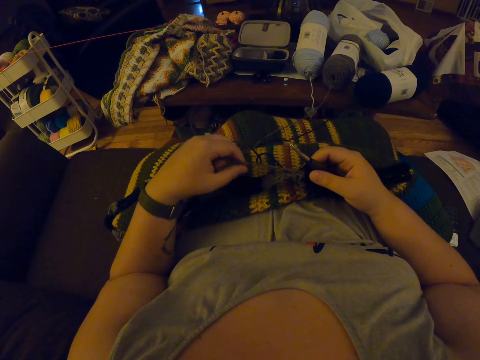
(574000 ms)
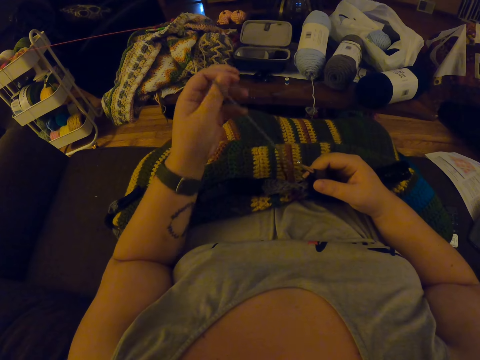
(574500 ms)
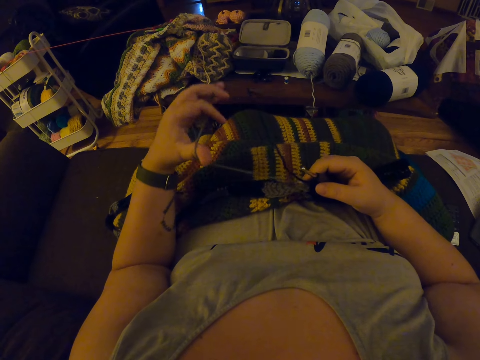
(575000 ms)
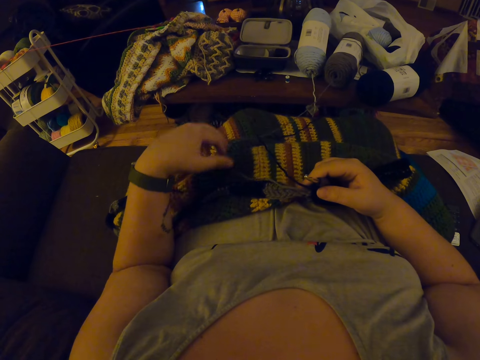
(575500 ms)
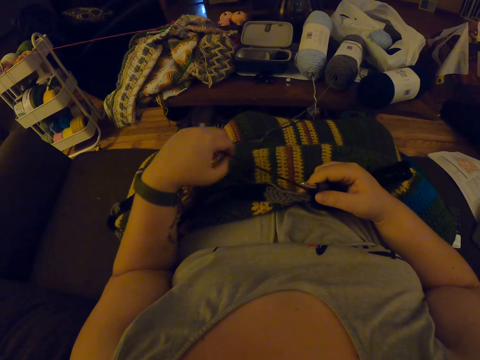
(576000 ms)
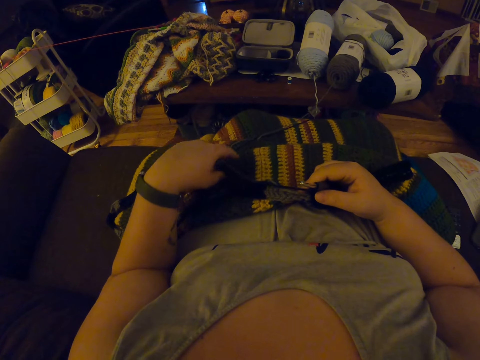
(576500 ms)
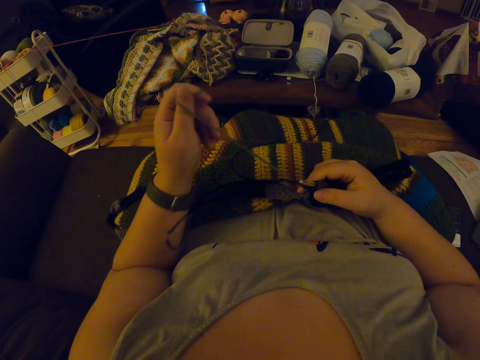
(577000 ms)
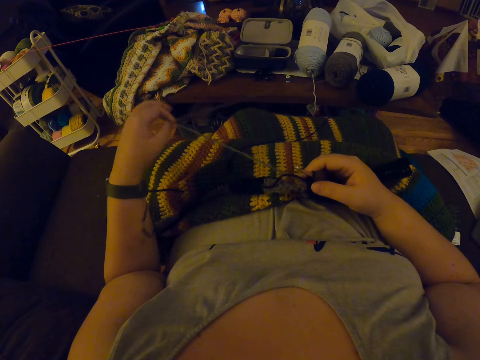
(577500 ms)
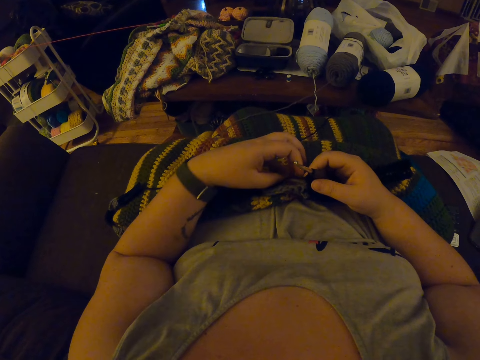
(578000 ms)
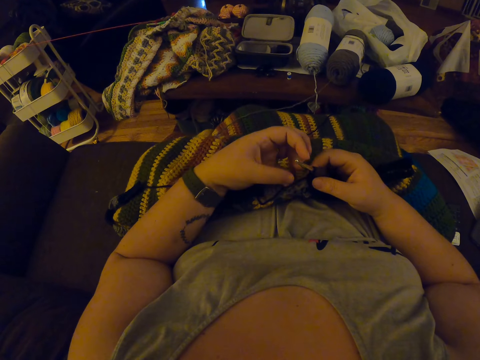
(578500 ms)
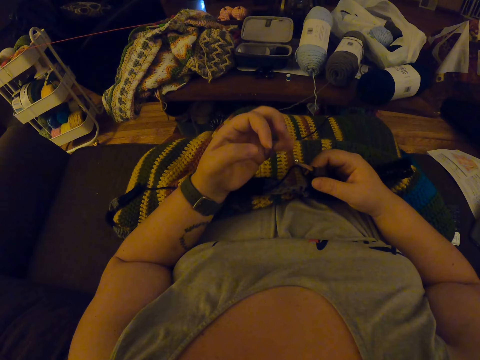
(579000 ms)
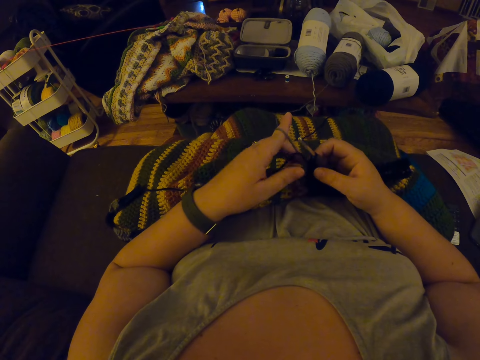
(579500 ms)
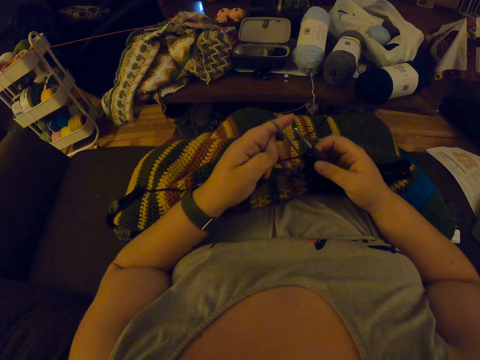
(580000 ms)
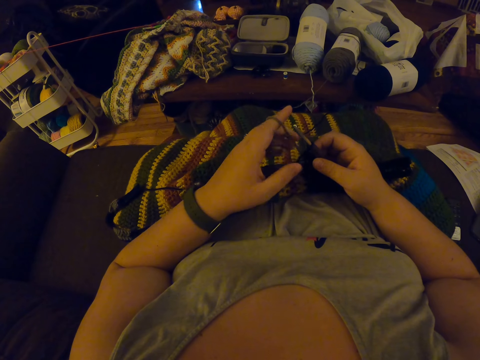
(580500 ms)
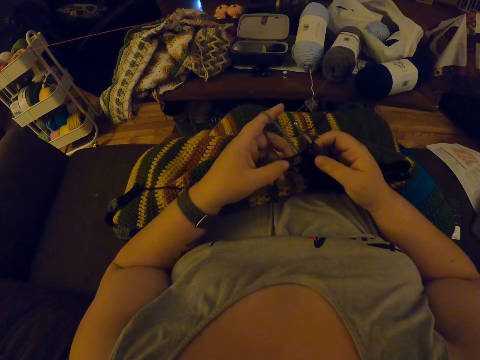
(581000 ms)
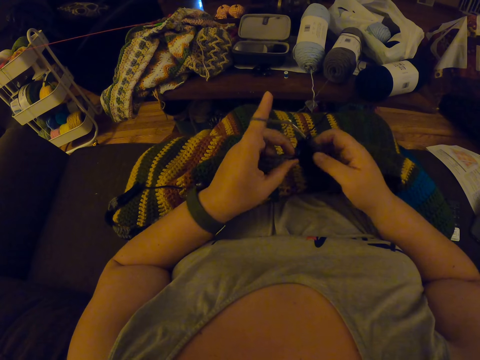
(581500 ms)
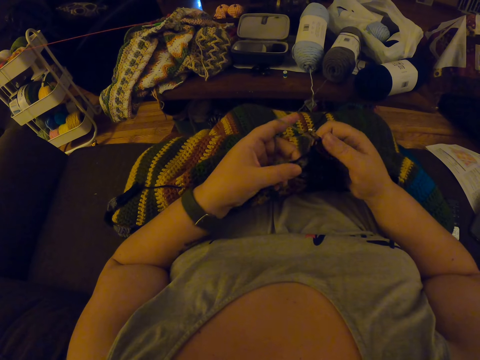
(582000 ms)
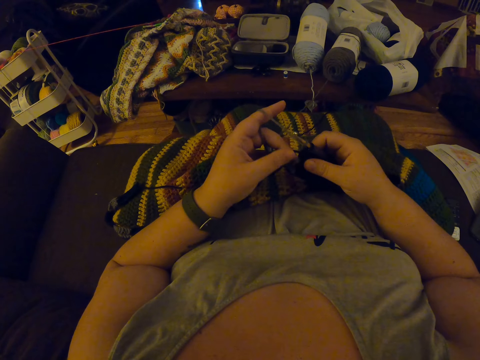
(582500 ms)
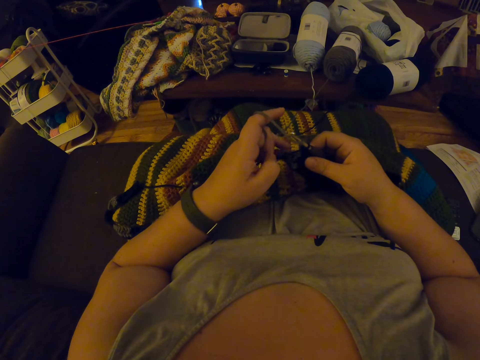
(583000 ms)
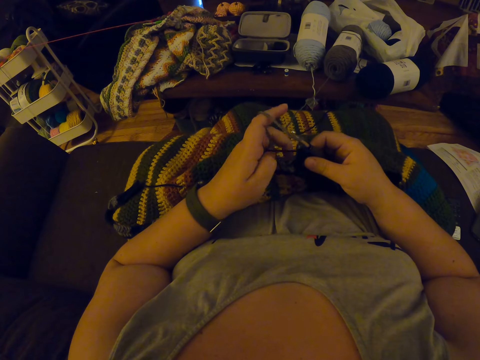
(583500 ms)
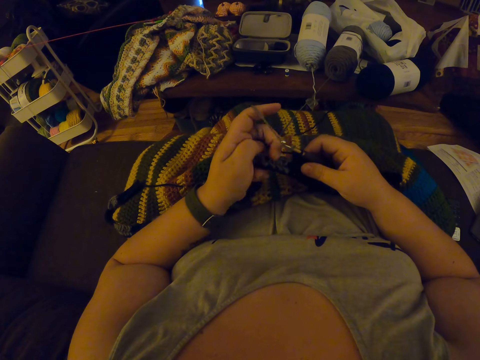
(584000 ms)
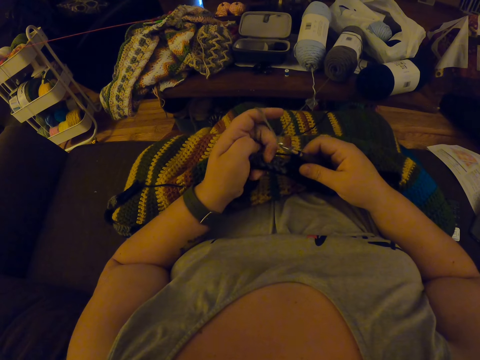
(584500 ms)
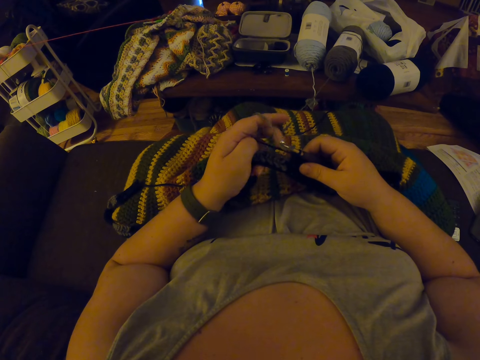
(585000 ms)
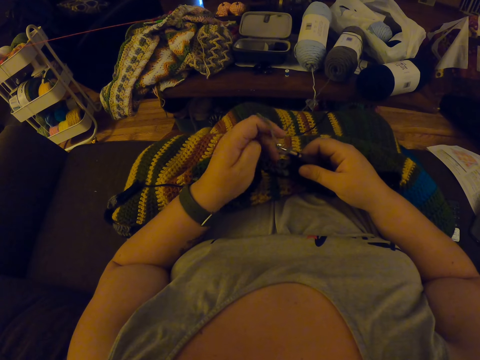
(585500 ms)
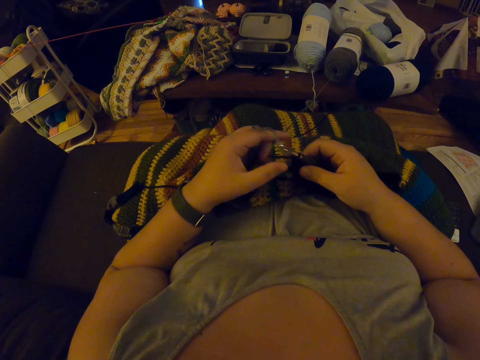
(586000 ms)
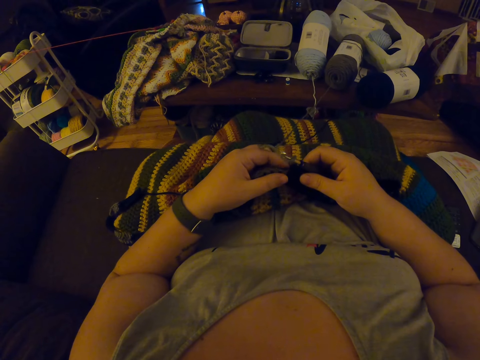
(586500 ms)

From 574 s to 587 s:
The camera wearer loops the yarn round her left fingers. She adjusts the yarn and the piece of garment with her left hand. She rolls the crochet around the thread. She aligns the thread.

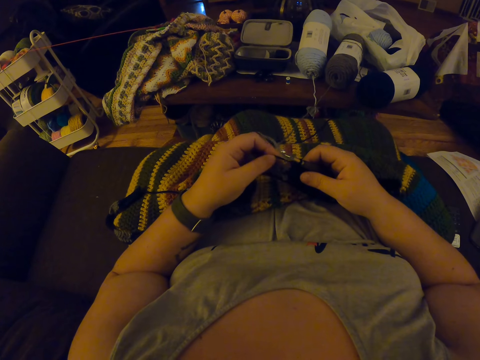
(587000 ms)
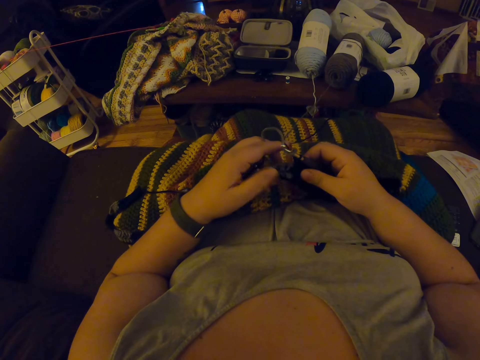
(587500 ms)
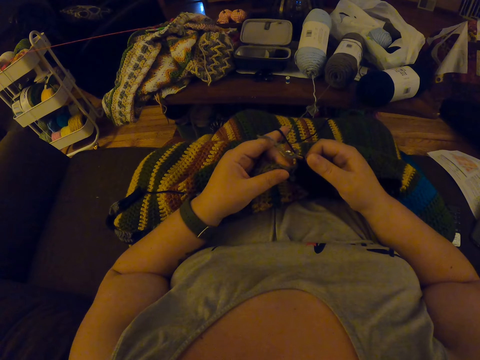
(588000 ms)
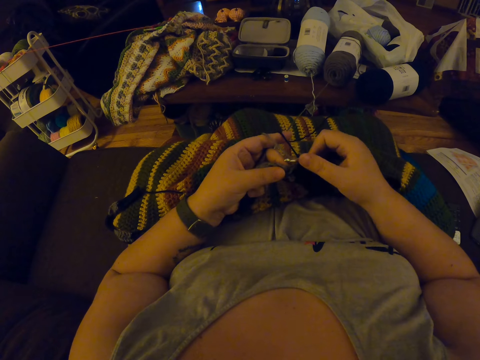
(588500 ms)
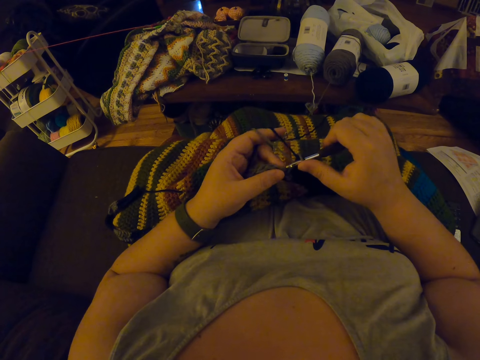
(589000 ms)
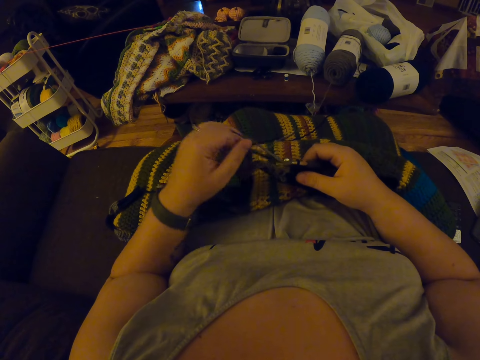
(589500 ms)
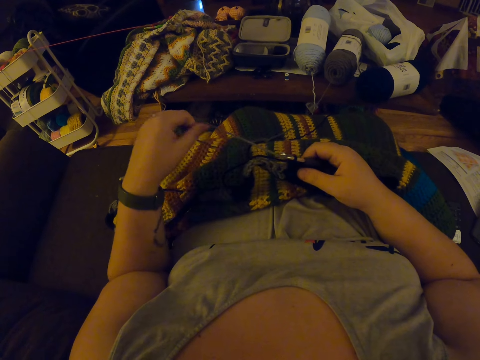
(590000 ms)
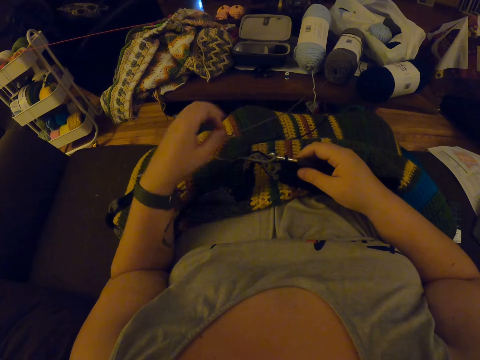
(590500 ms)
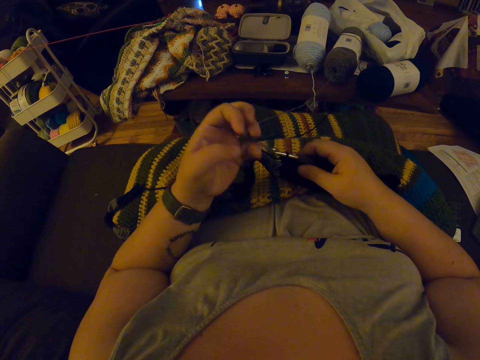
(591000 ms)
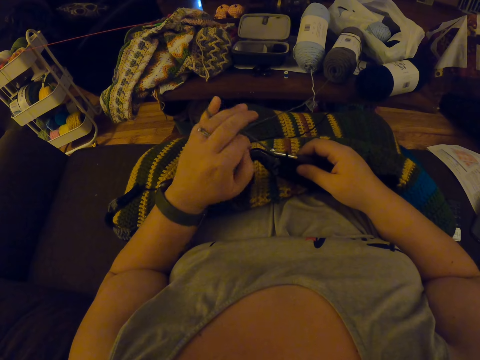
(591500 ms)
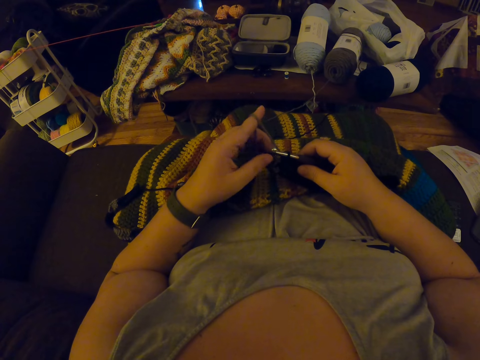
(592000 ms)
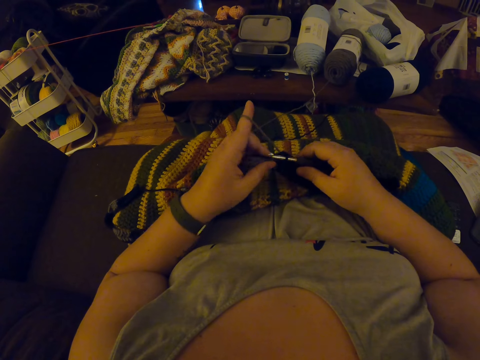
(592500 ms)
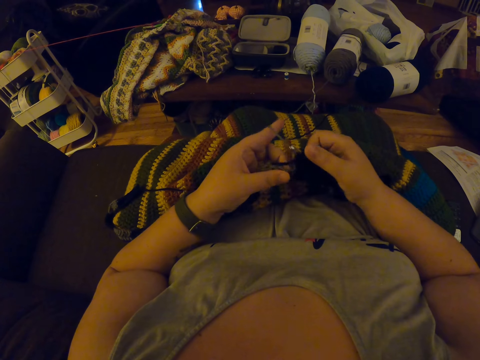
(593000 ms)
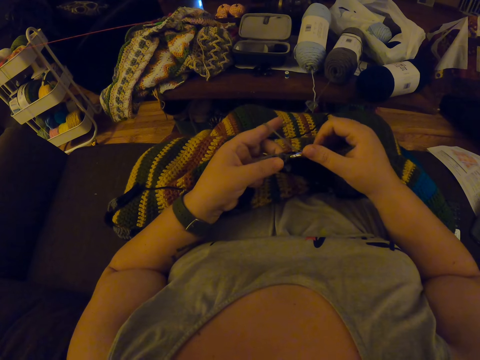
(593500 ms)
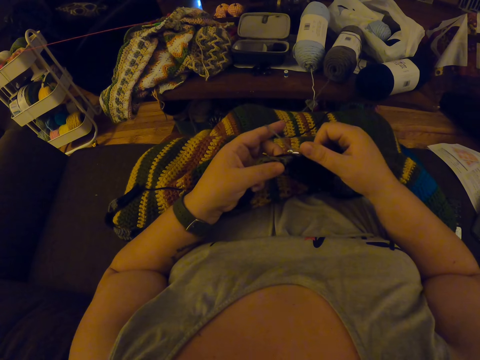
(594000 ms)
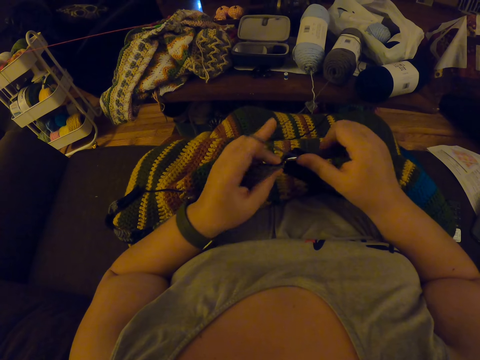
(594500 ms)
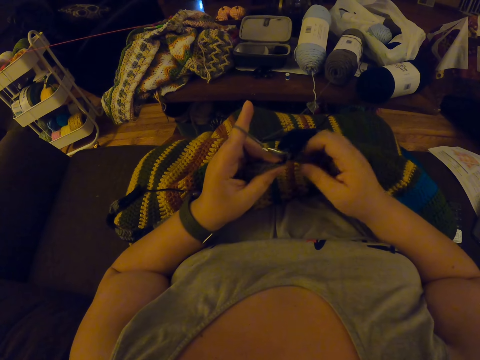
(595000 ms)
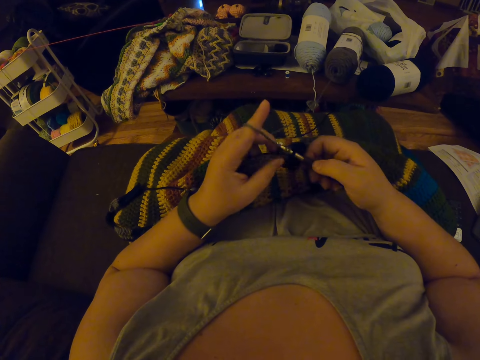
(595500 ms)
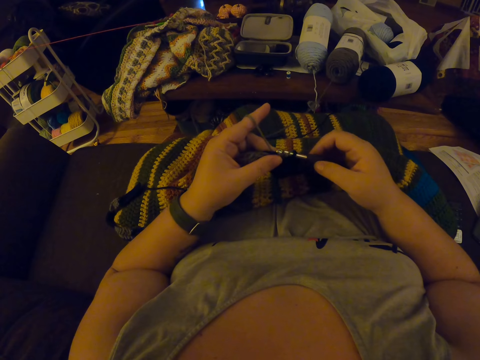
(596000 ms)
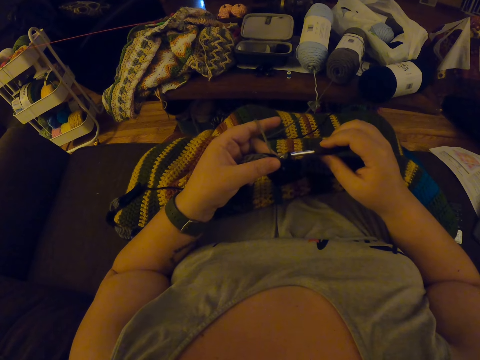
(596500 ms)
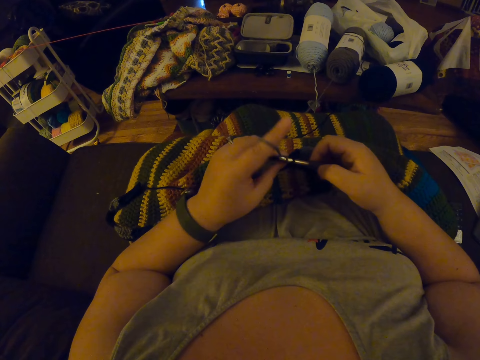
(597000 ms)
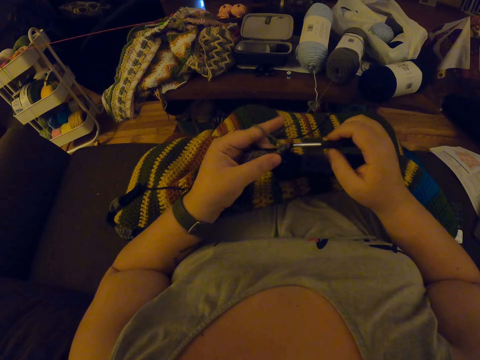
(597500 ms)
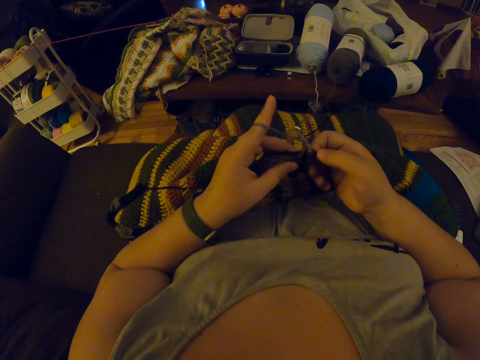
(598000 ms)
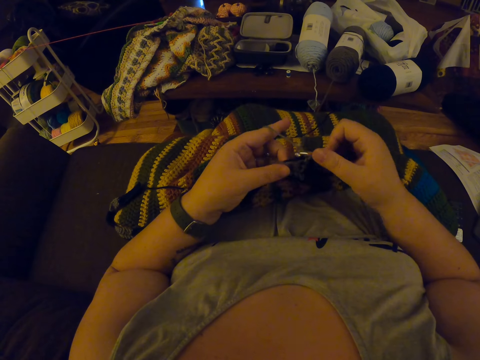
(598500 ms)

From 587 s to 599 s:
The camera wearer aligns the crochet to the thread. She removes the yarn from her left hand. She loops the yarn round her left fingers. She sews the fabric. She crochets the piece of garment with the crochet hook.

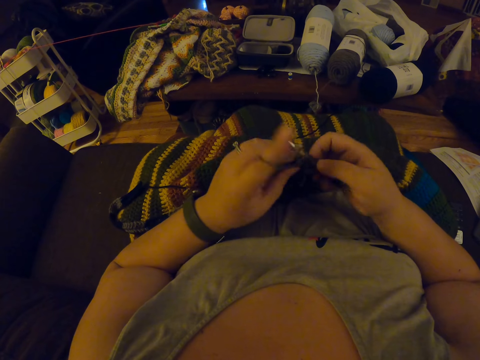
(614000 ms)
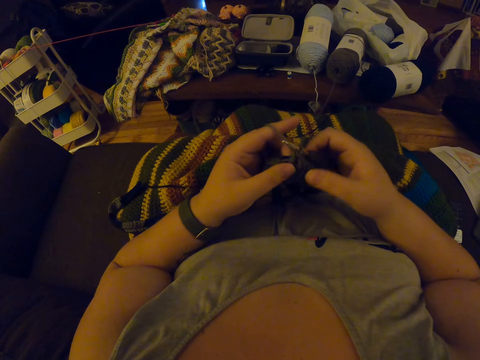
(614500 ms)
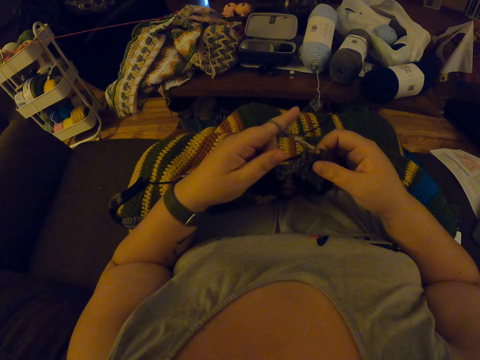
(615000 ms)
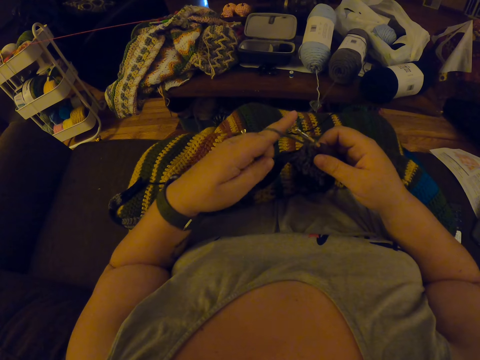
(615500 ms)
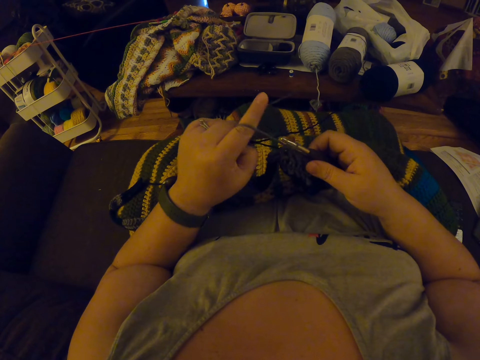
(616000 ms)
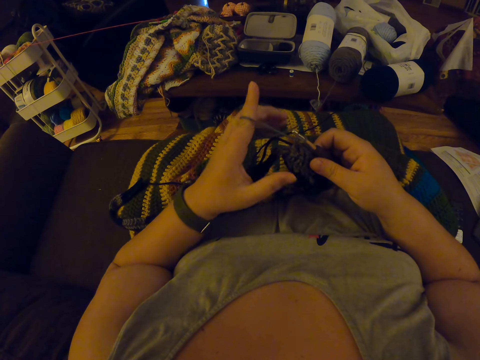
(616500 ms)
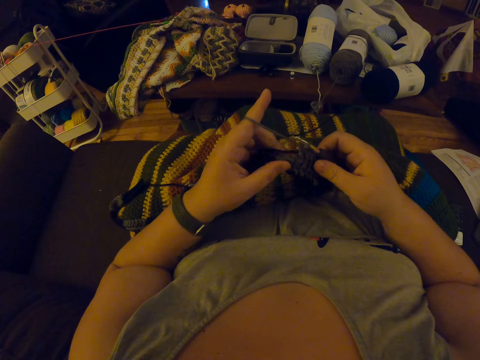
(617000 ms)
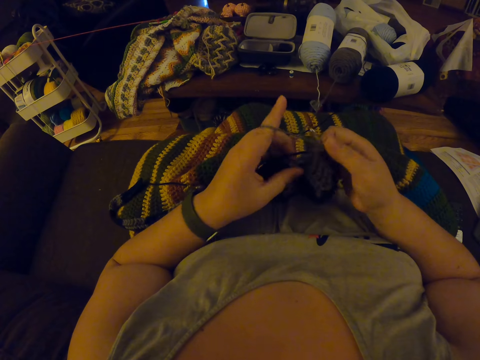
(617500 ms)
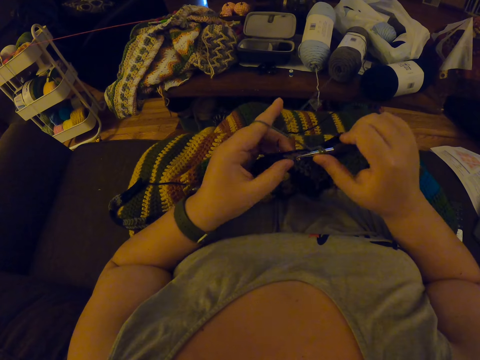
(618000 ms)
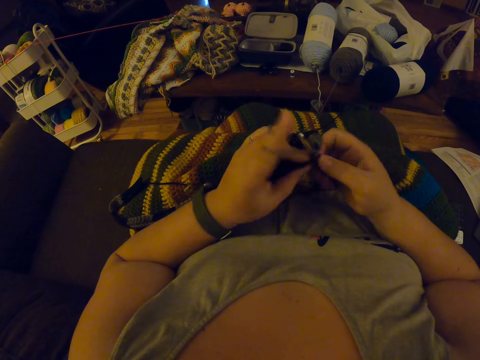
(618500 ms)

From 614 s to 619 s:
The camera wearer aligns the thread. She stretches the yarn with her left hand. She touches the piece of garment with her left hand. She sews the fabric. She crochets the piece of garment with the crochet hook.
